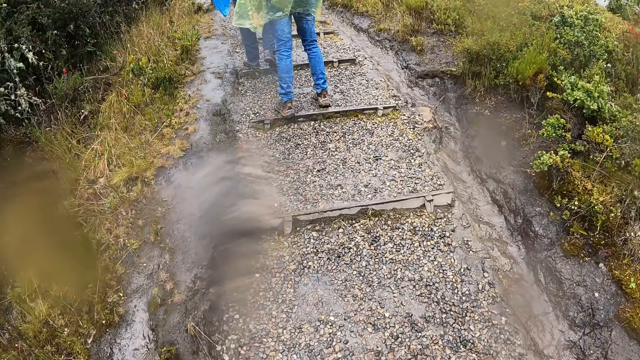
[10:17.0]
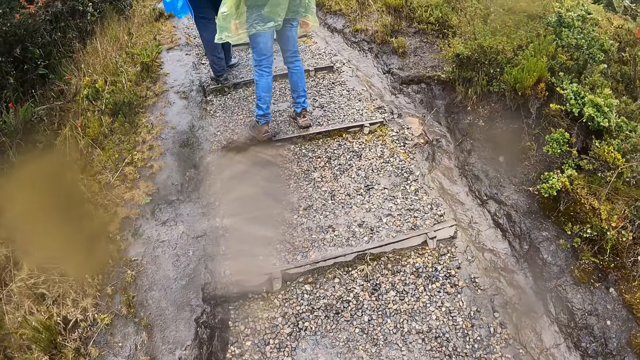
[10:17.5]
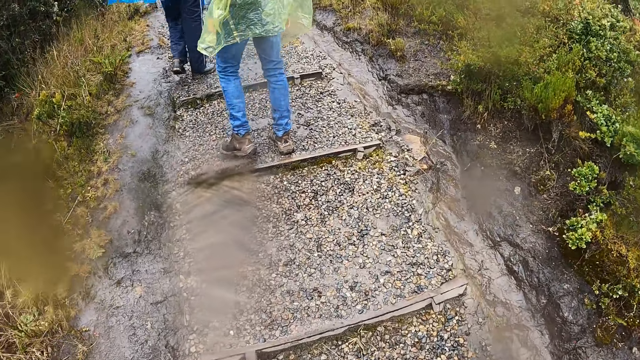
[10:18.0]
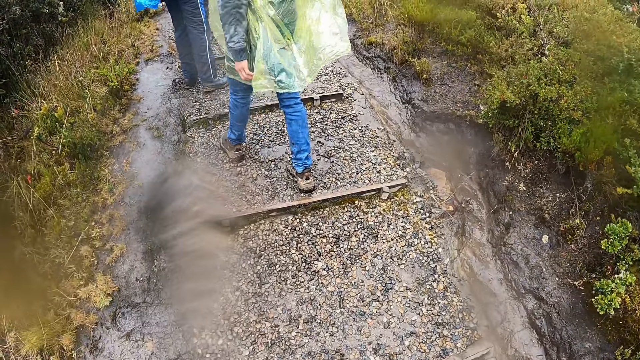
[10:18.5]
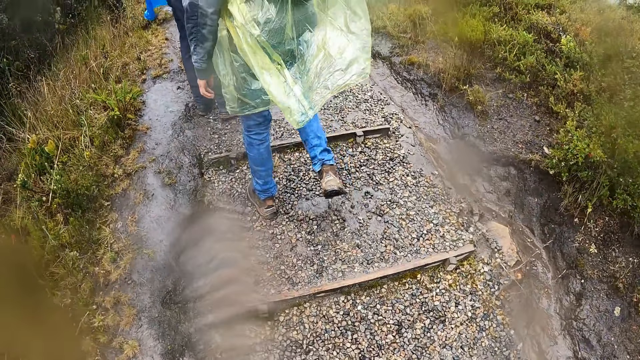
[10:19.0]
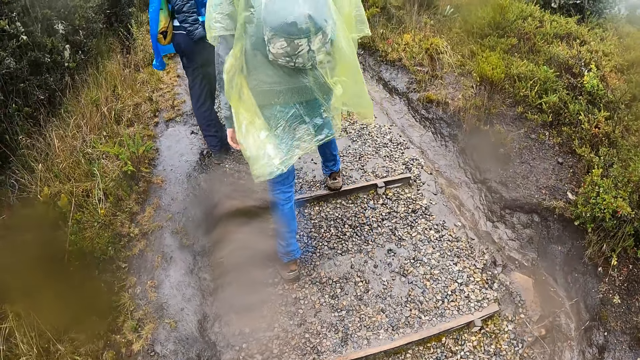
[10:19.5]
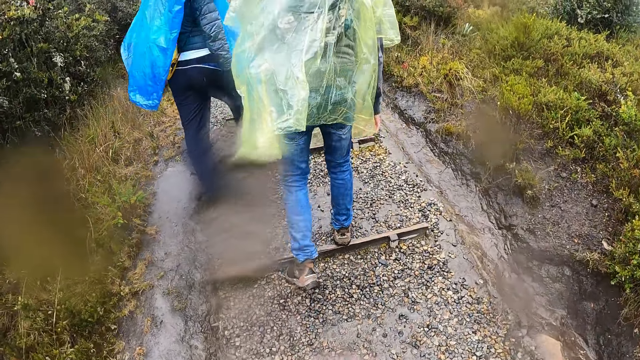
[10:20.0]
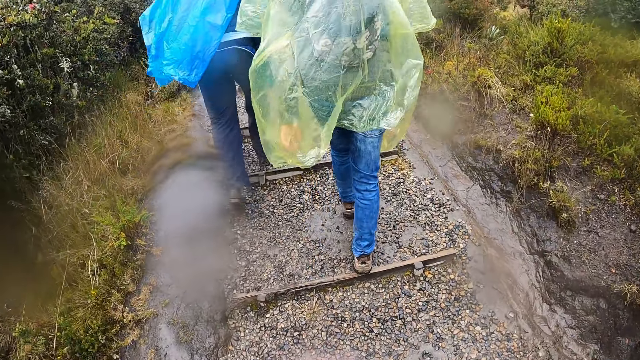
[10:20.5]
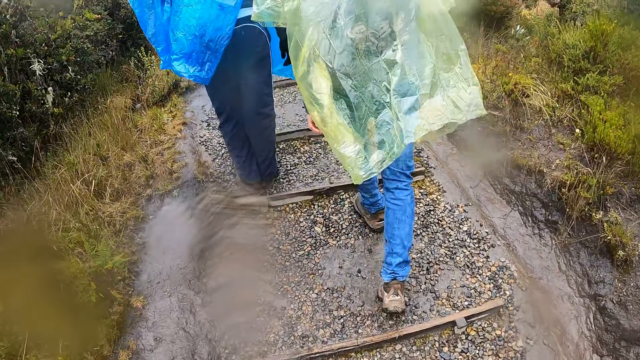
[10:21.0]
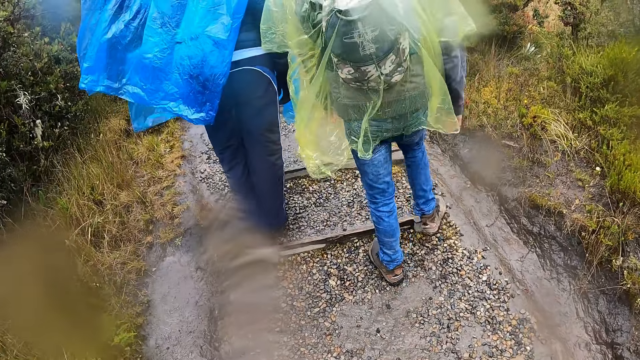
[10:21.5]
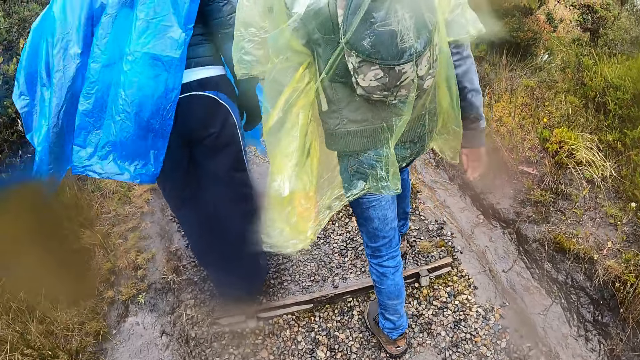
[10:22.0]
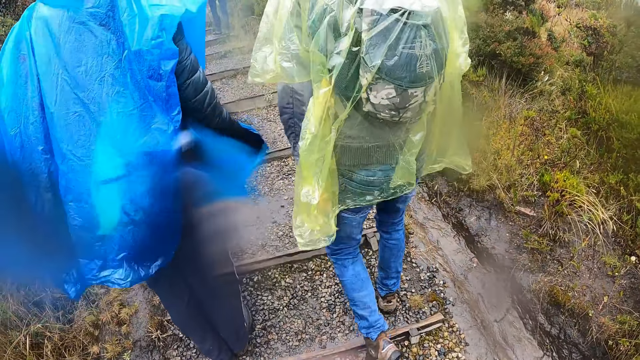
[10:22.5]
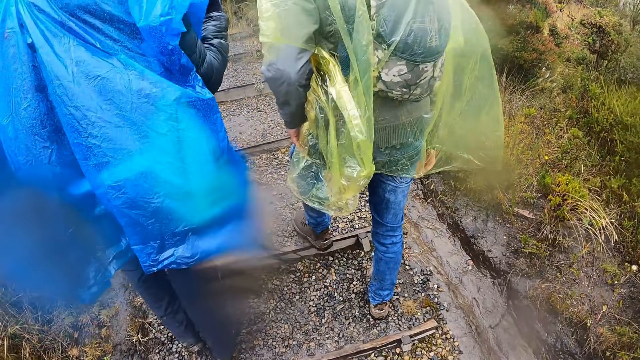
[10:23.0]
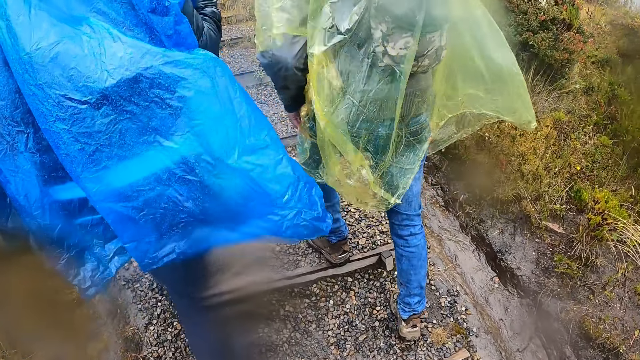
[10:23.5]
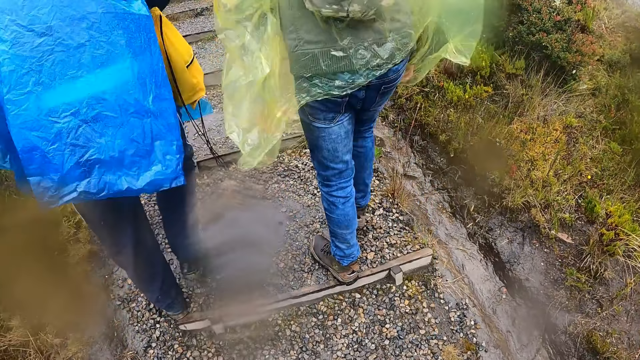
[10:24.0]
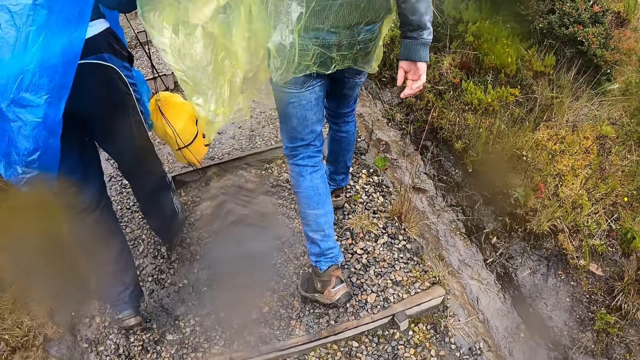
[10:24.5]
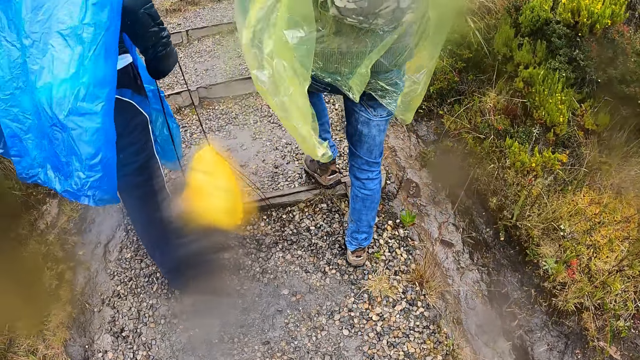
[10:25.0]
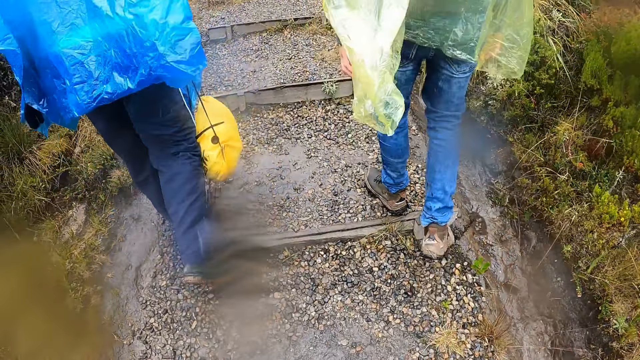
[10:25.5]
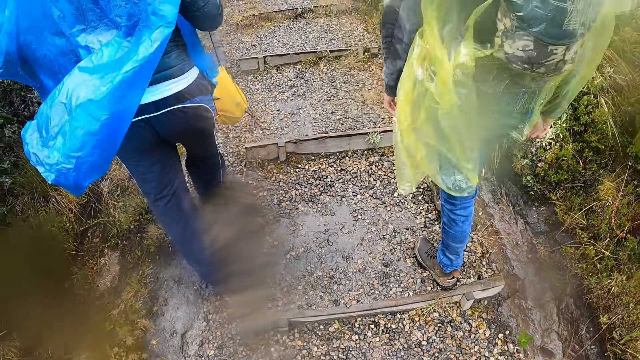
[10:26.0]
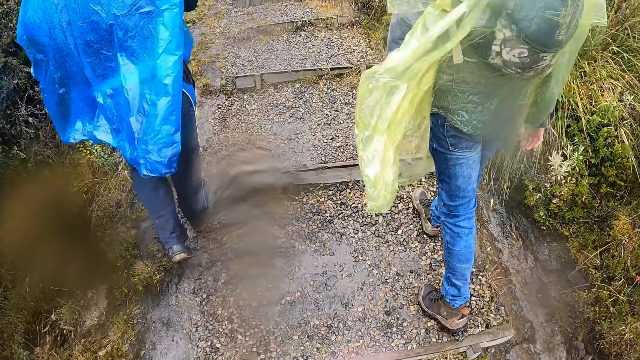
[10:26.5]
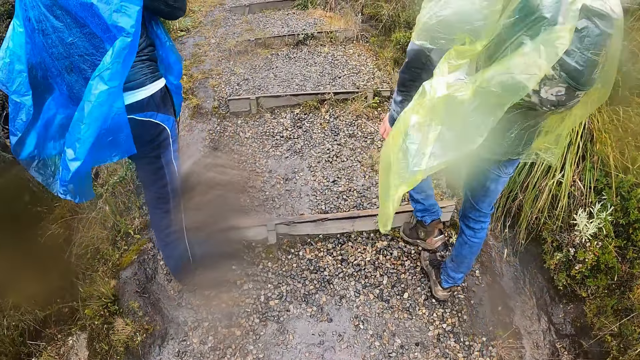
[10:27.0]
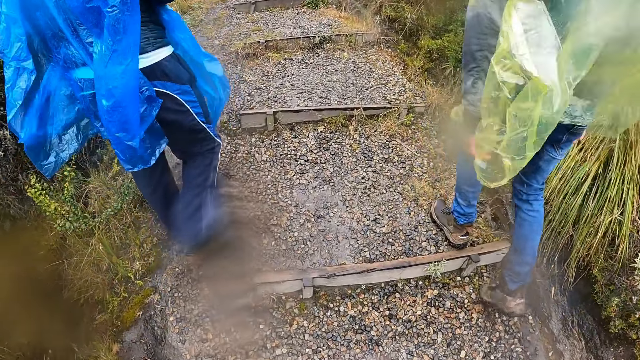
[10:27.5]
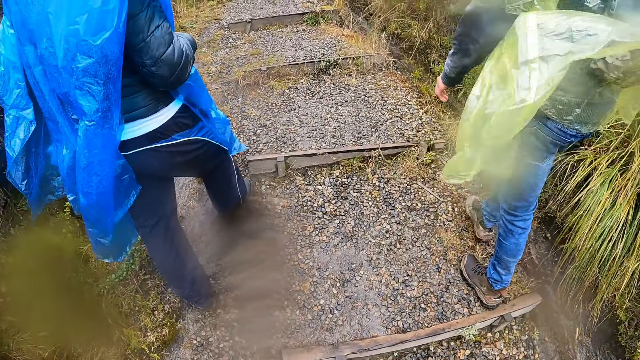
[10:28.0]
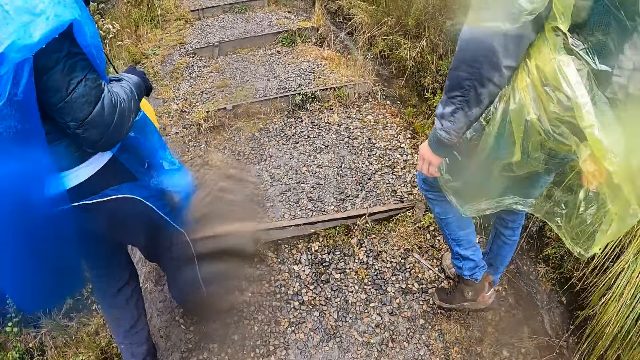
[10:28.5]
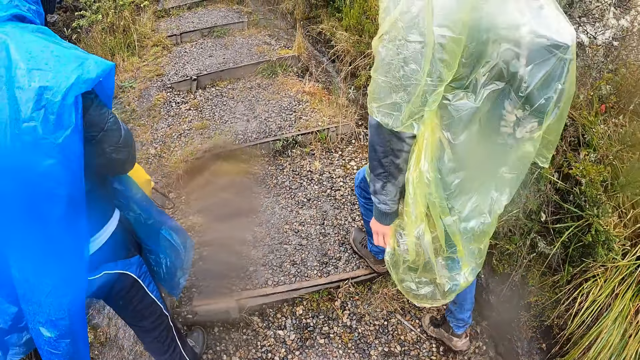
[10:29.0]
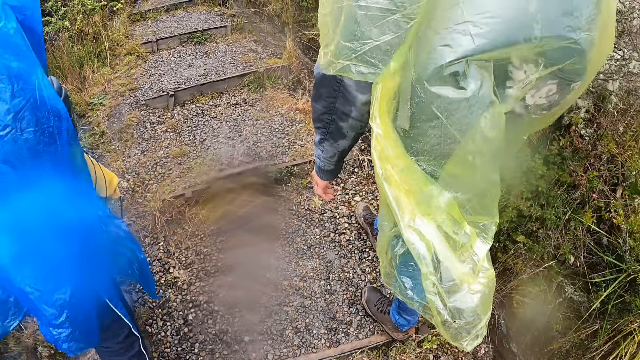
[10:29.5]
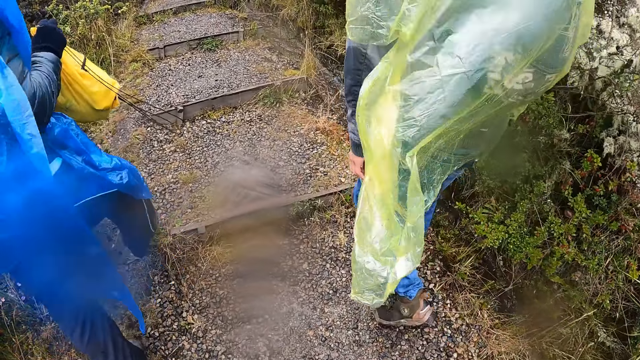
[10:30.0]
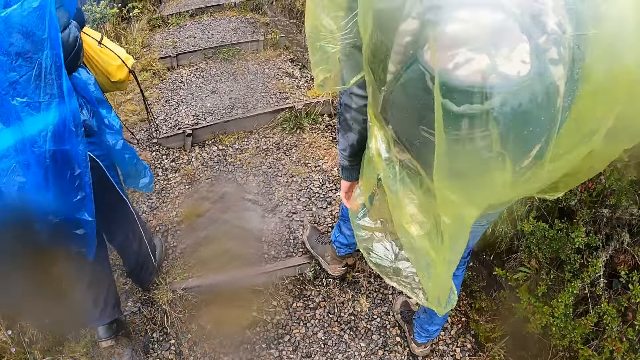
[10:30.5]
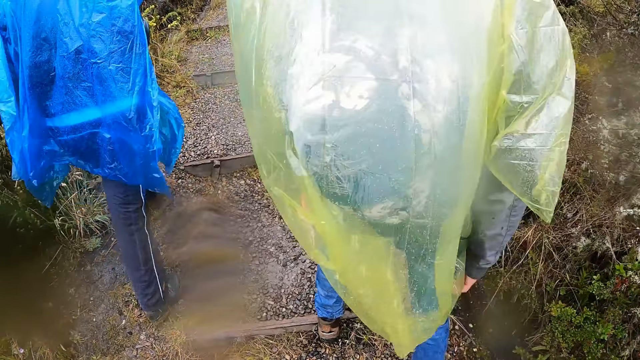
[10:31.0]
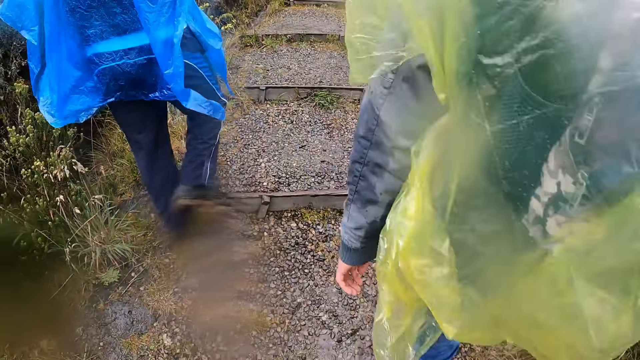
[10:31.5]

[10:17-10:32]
The man walks through the pathway on the hill with the camera wearer and another man. The other man removes a bag on his shoulder with his right hand. He passes the bag to his left hand.

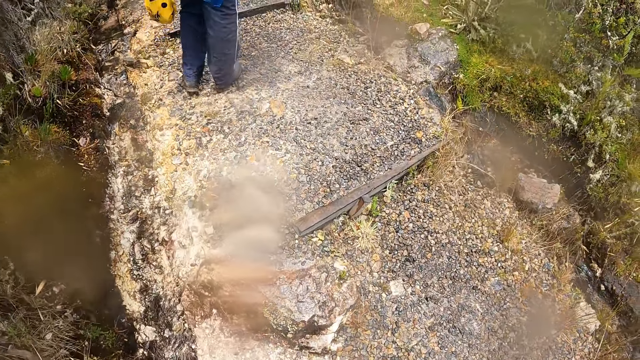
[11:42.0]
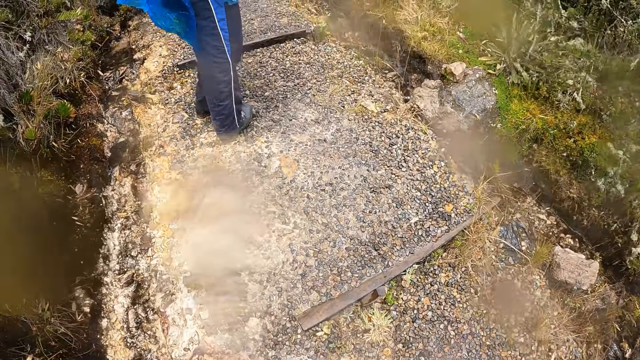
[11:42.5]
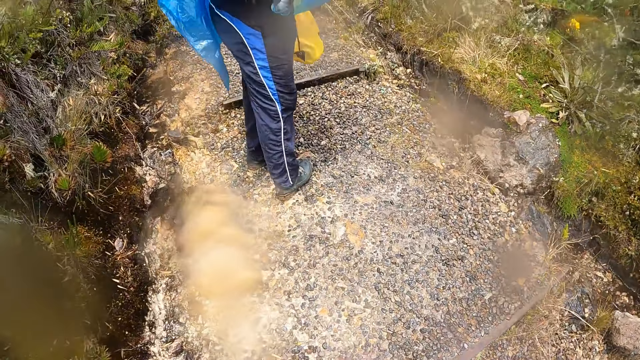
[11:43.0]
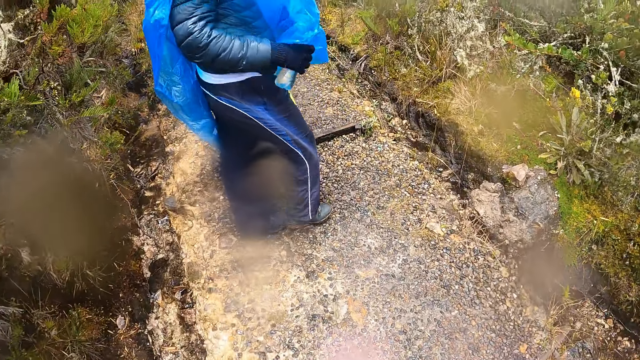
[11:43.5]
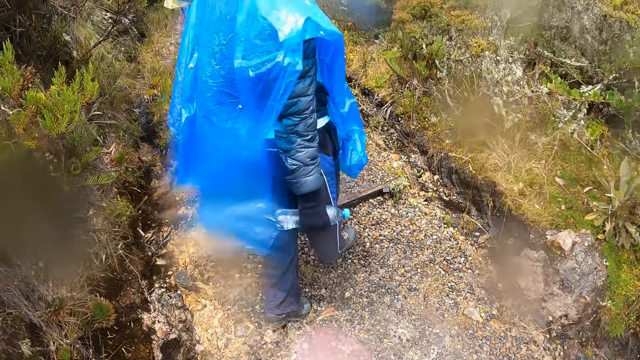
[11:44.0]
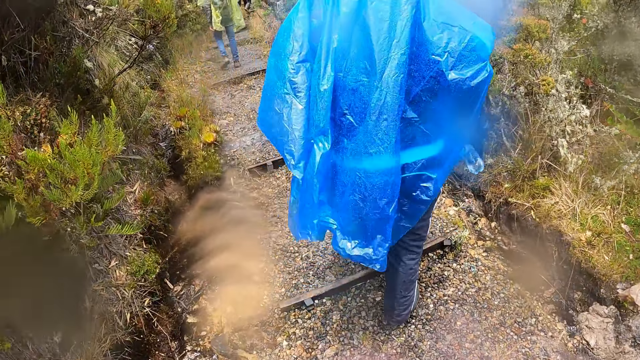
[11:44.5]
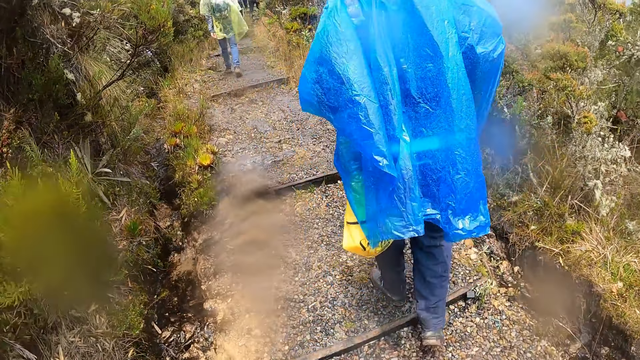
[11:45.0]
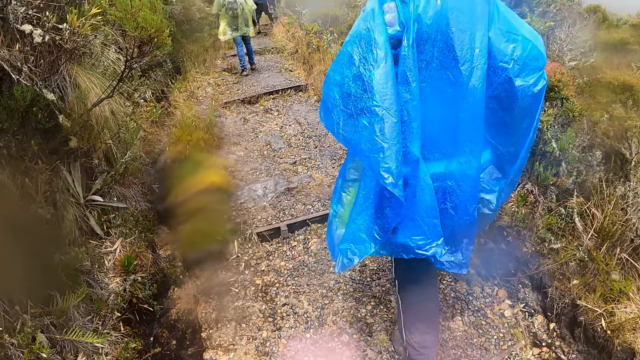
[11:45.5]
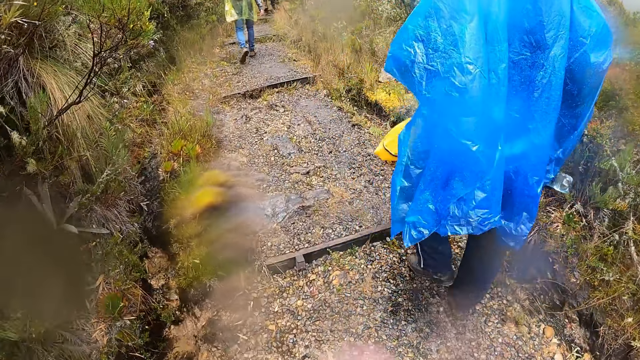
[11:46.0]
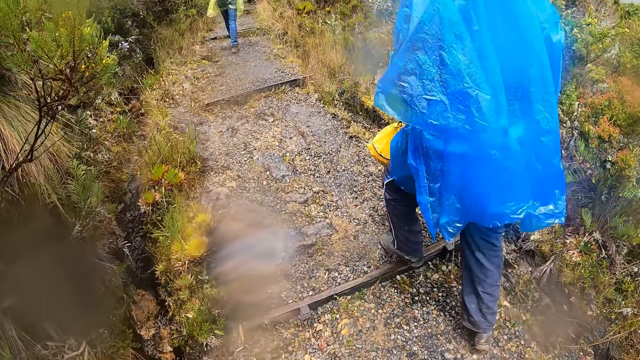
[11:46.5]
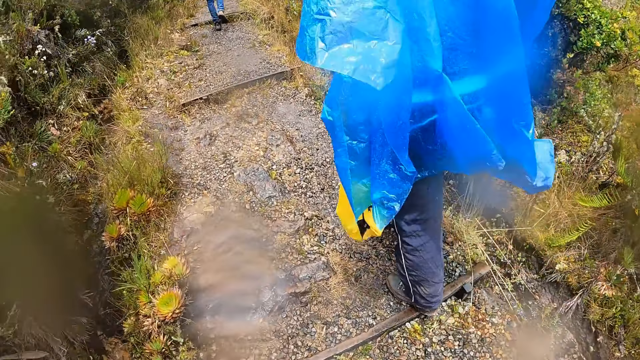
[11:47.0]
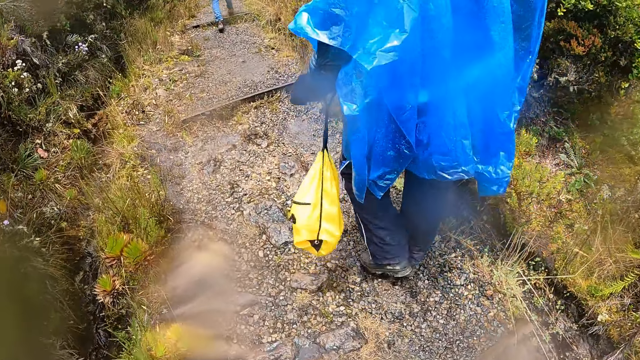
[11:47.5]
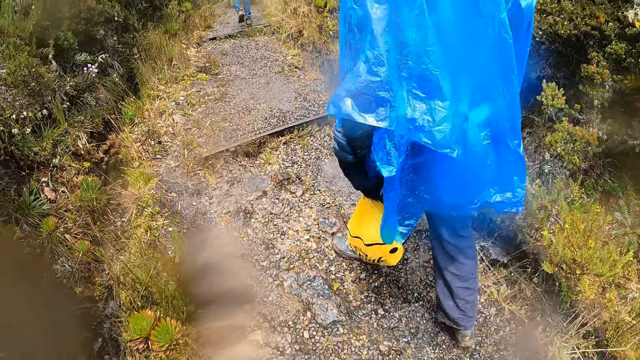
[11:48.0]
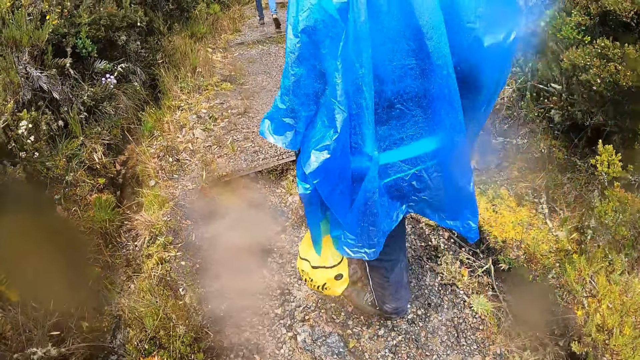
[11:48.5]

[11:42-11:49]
A person looks around and walks around. The camera wearer walks around. The person moves a hand.
